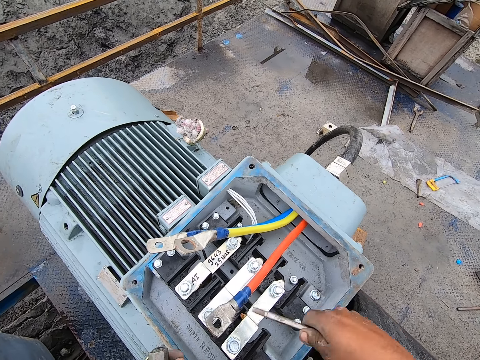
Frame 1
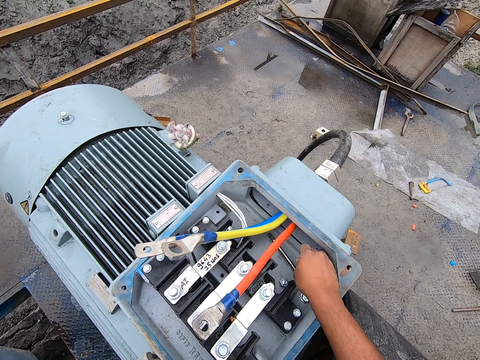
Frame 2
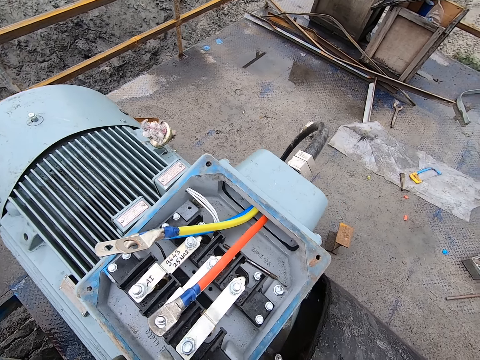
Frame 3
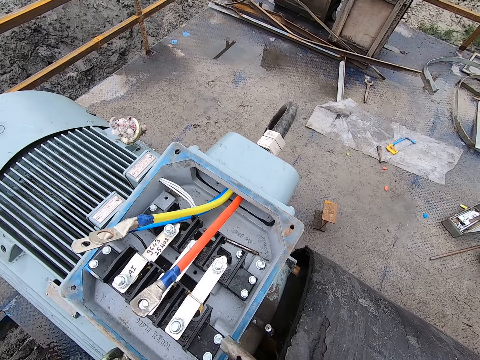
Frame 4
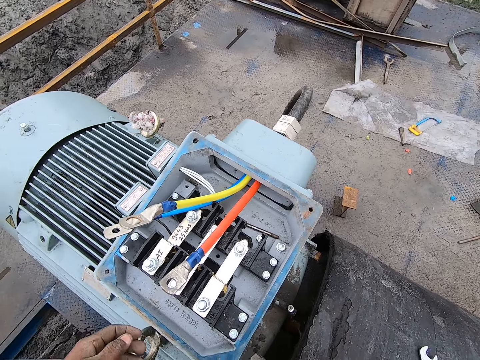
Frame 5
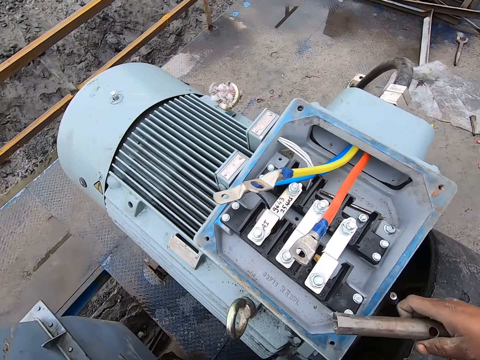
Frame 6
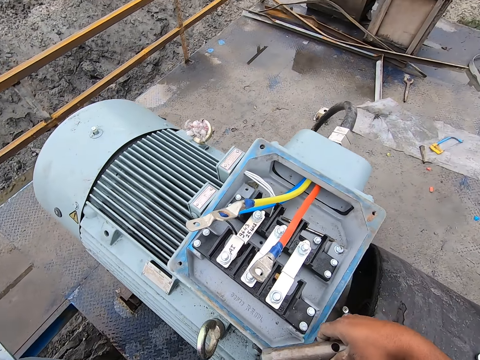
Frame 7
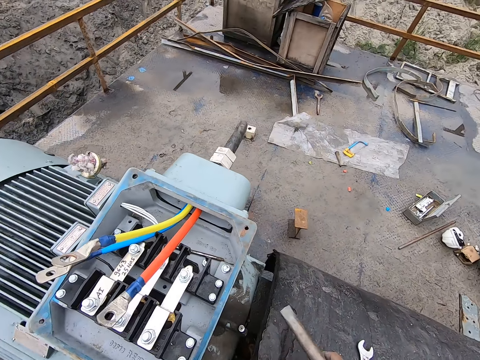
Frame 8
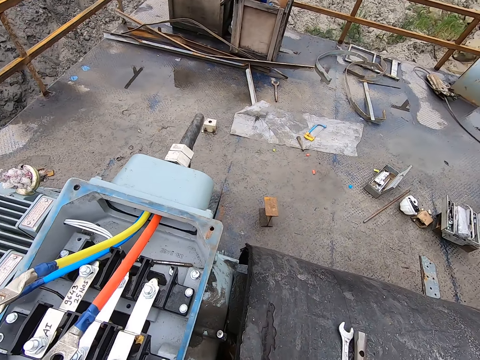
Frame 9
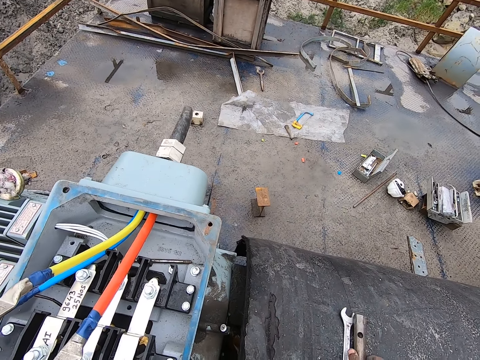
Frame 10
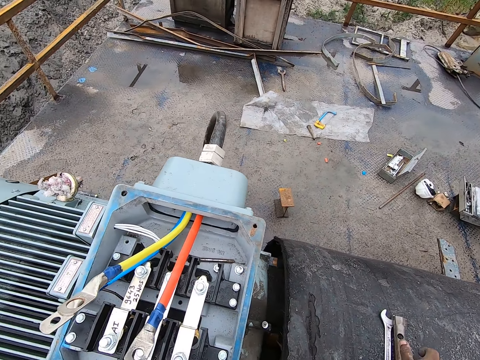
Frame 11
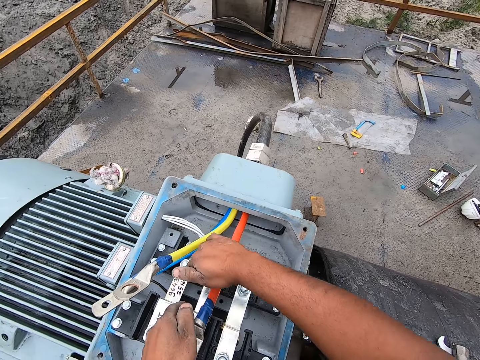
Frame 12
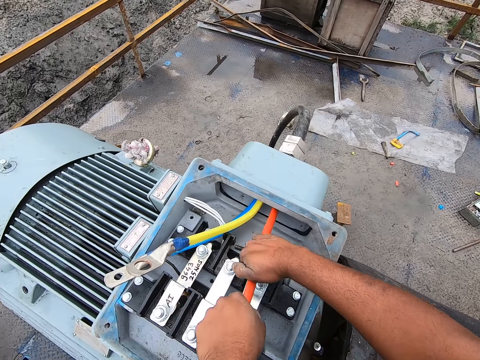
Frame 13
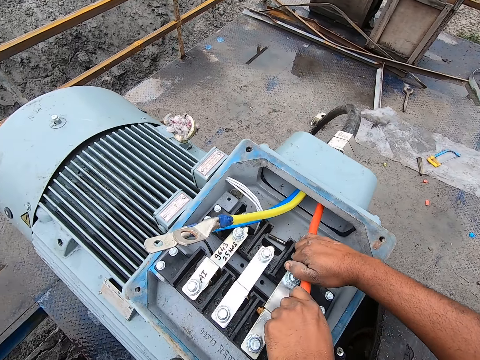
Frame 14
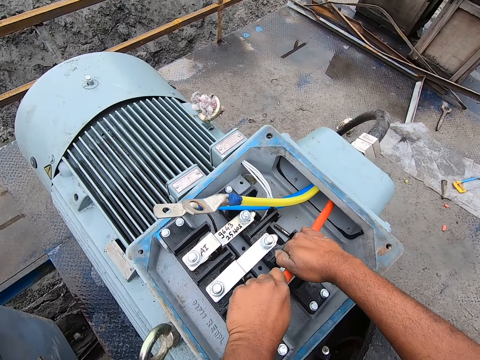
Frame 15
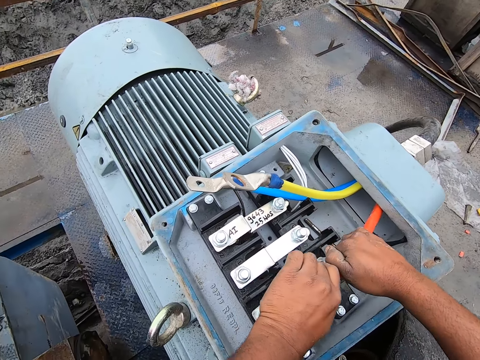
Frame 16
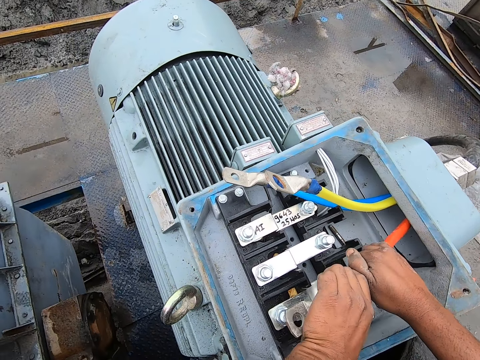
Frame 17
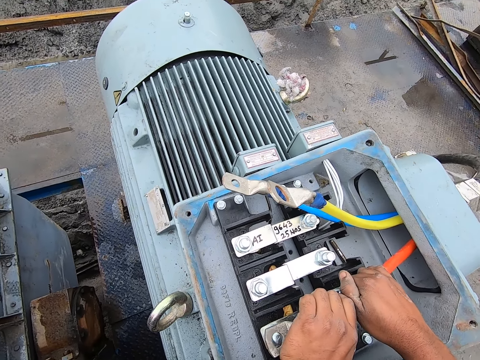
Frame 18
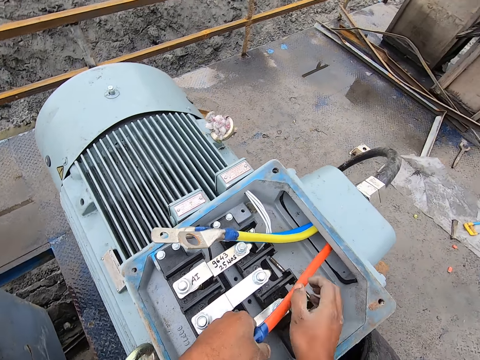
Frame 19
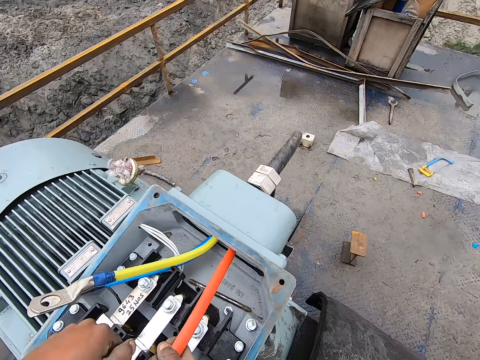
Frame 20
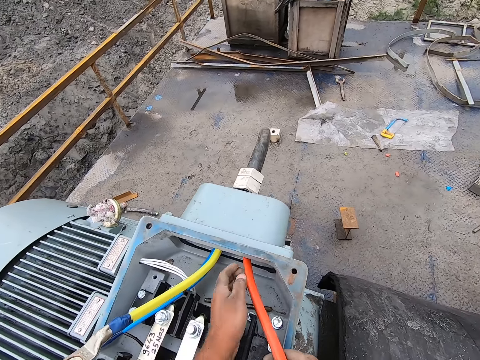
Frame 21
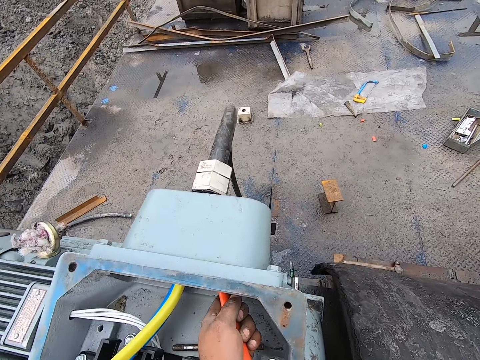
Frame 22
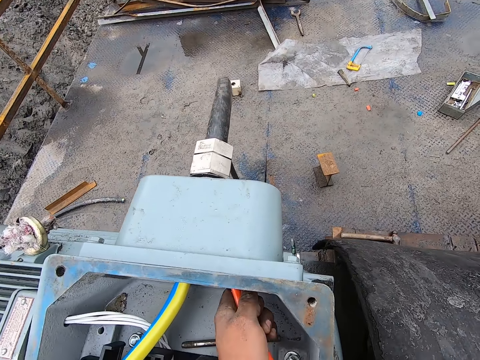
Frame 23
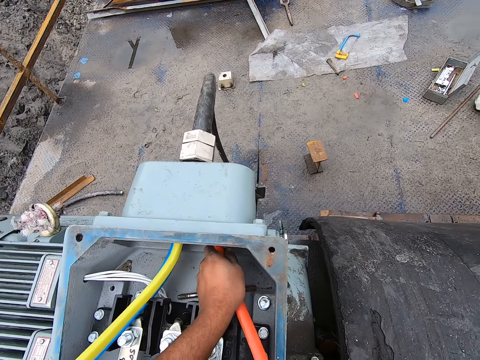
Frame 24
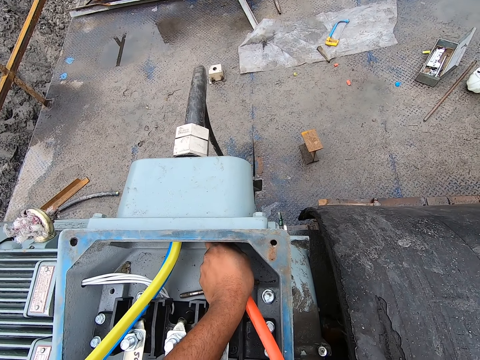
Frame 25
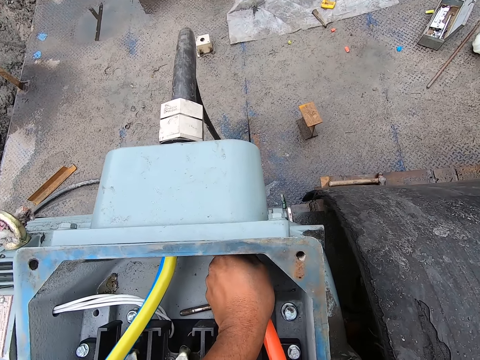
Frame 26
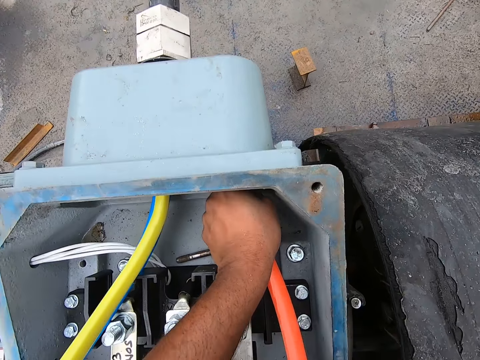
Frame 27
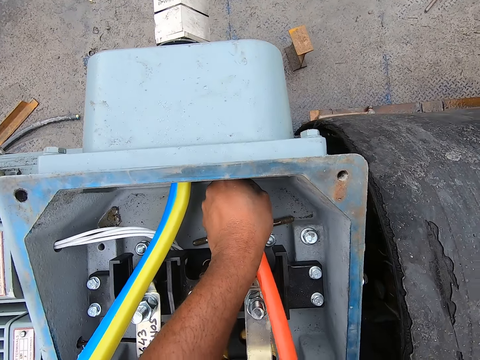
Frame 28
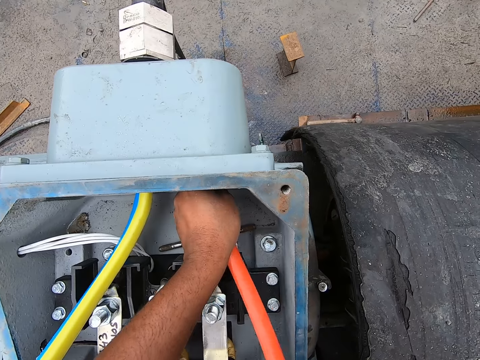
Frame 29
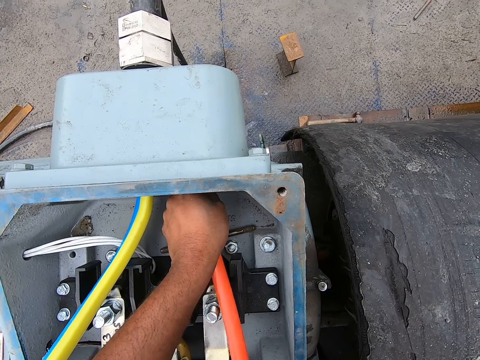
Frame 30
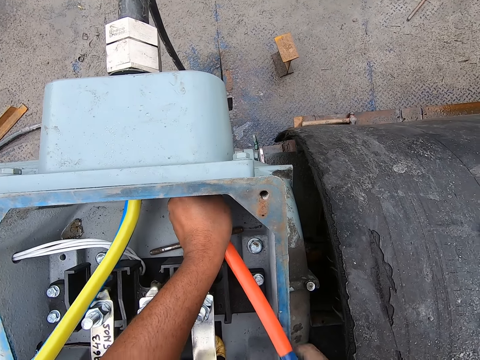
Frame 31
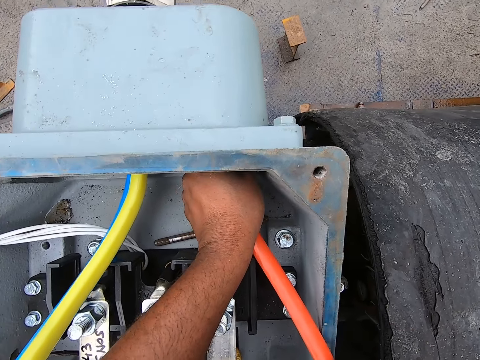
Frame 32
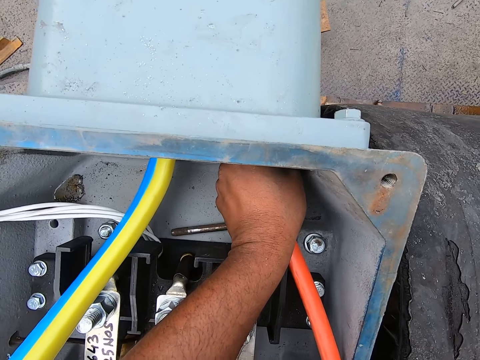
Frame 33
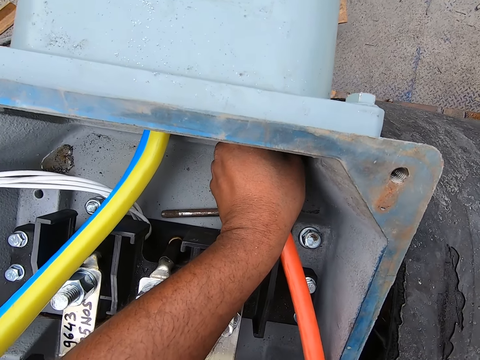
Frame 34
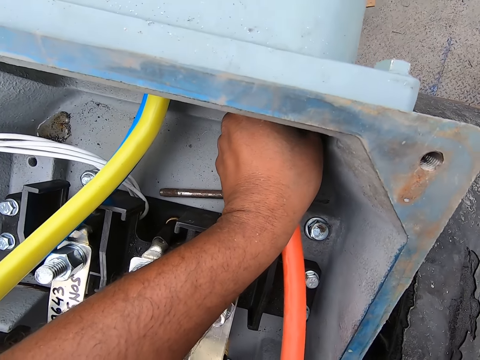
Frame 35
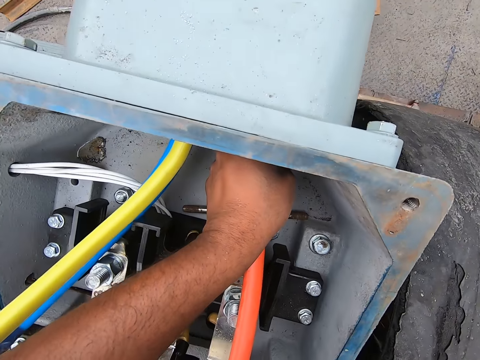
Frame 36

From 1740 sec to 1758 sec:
The camera wearer puts the t bar handle on a generator. They look around. They put the spanner on the surface with the right hand. They pull a terminal cable. They twist the wire with both hands. They pull the terminal cable again.

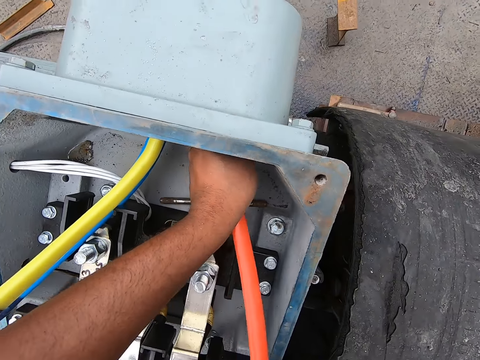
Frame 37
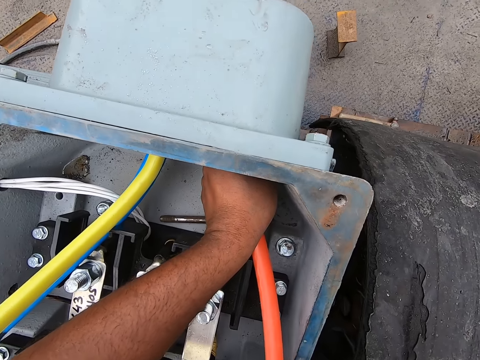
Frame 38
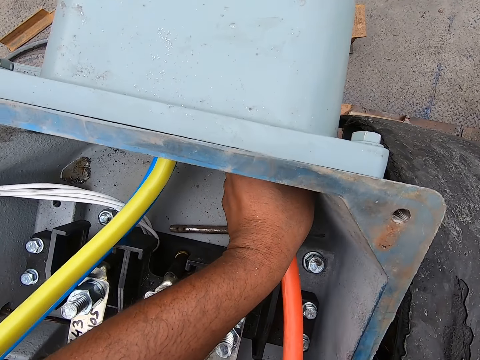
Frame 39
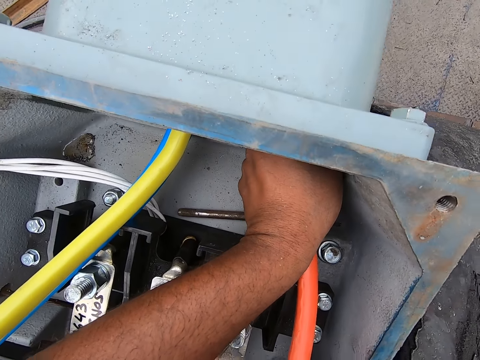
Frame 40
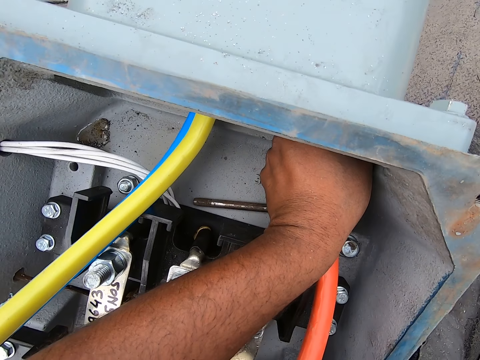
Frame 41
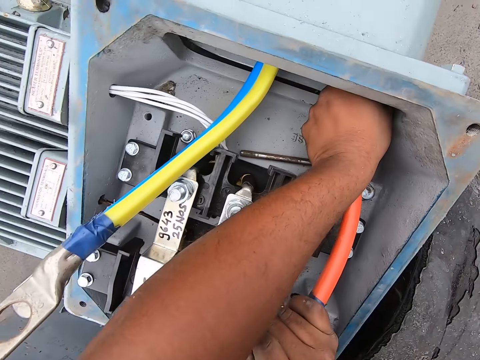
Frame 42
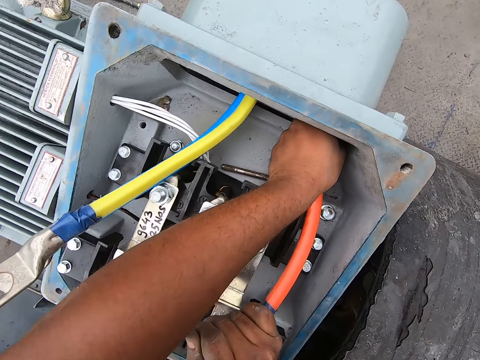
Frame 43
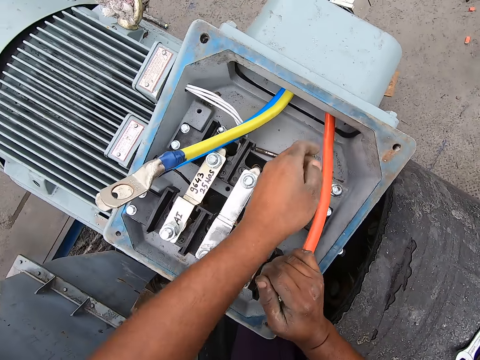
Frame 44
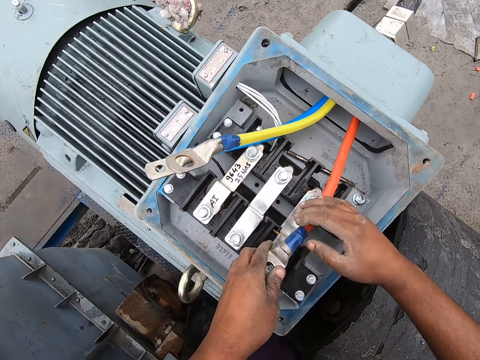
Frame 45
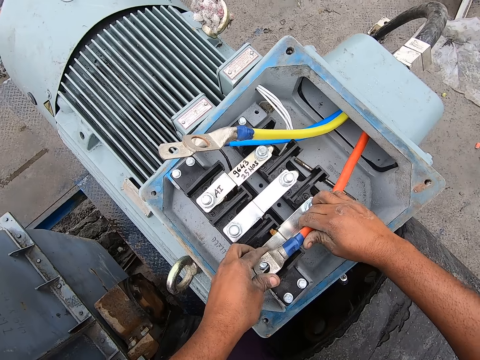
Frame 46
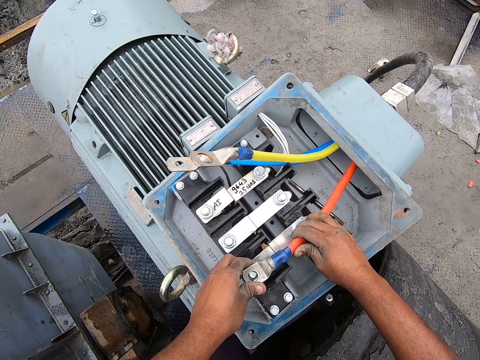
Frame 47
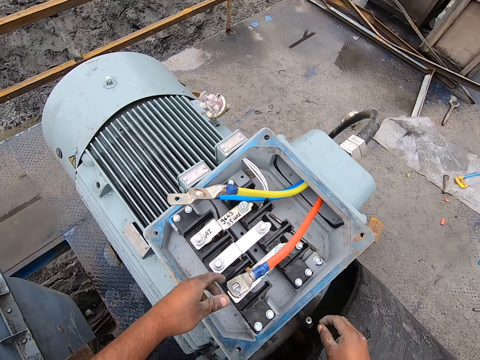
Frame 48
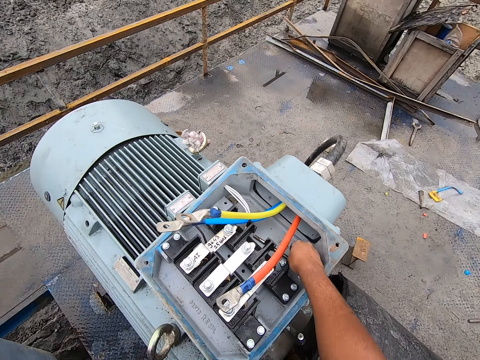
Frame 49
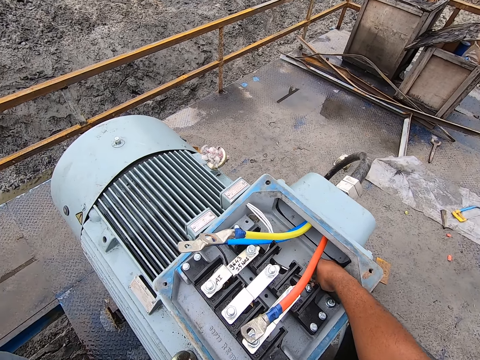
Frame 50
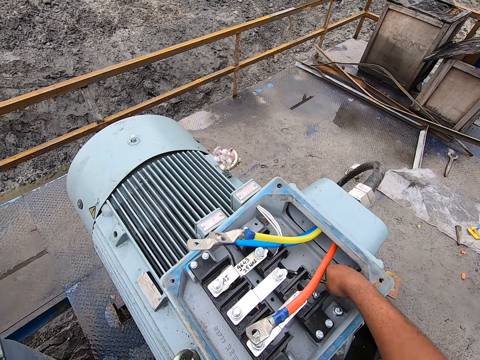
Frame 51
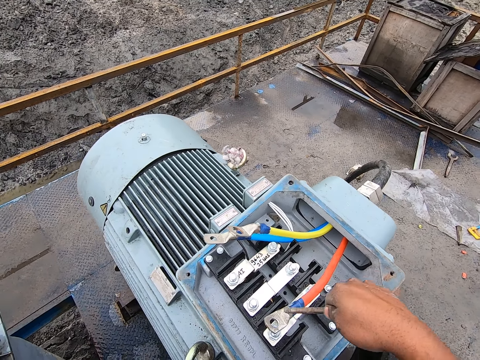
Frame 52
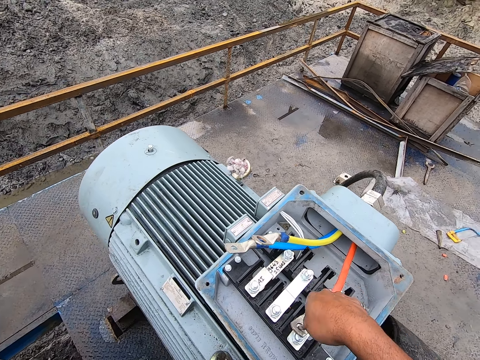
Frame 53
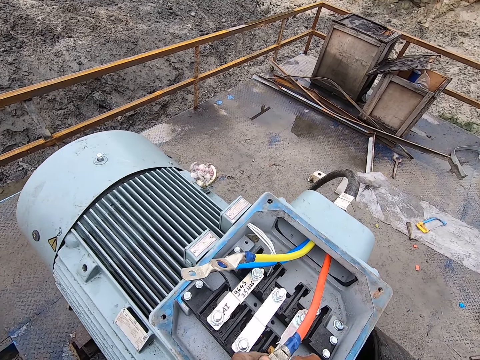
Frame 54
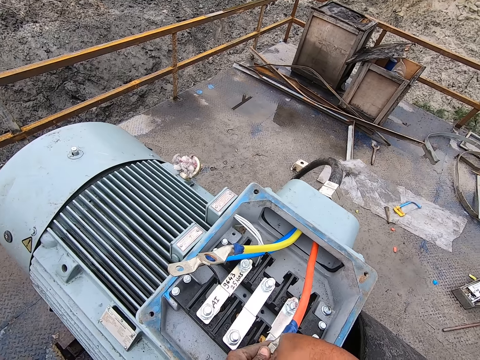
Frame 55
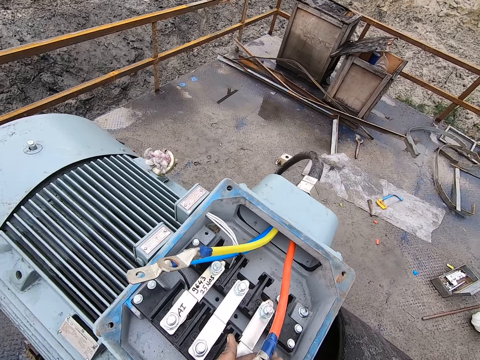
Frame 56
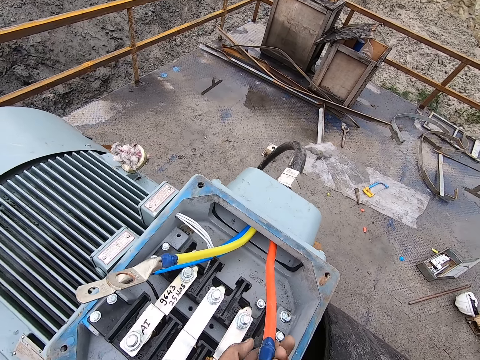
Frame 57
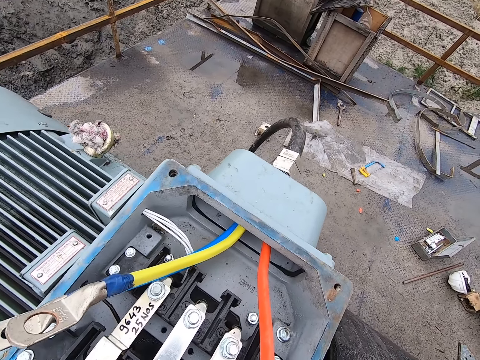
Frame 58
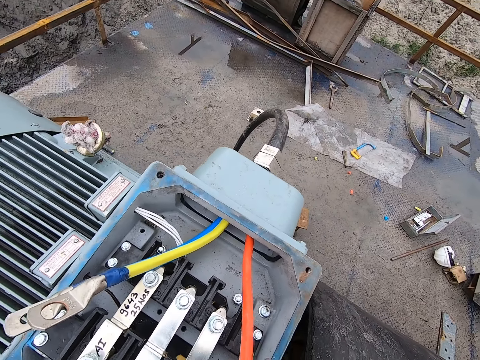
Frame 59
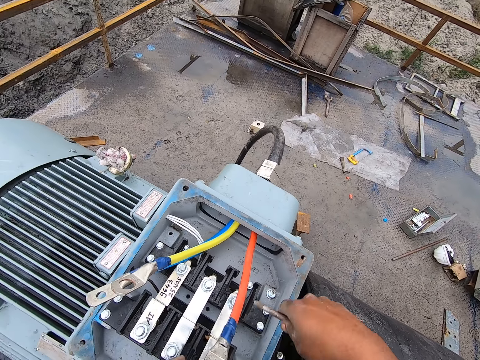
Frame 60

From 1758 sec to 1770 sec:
The camera wearer picks up metal with the right hand. They operate the machine with the metal. They twist the cable with a t bar handle with both hands.
